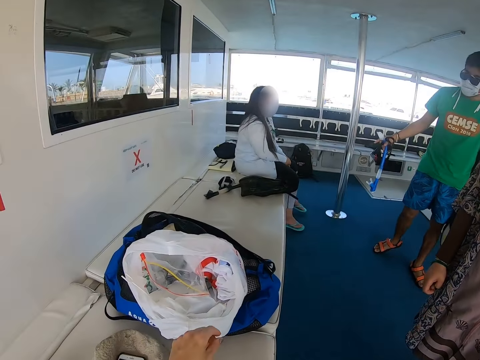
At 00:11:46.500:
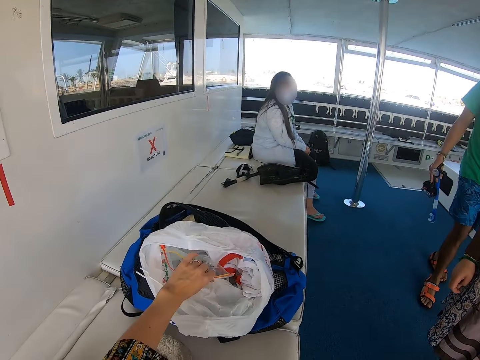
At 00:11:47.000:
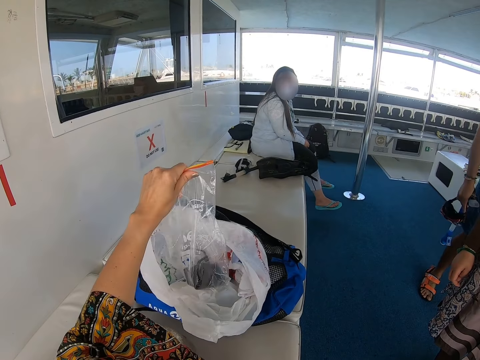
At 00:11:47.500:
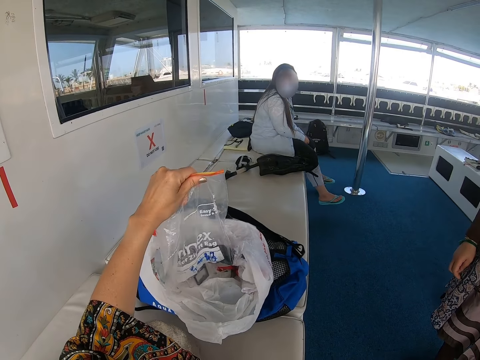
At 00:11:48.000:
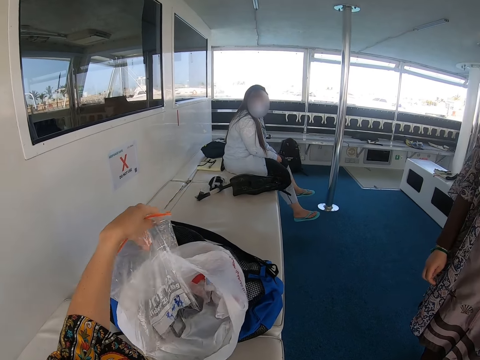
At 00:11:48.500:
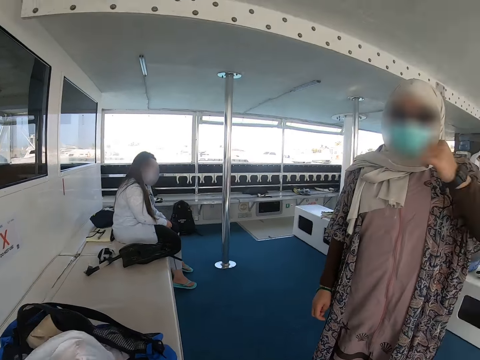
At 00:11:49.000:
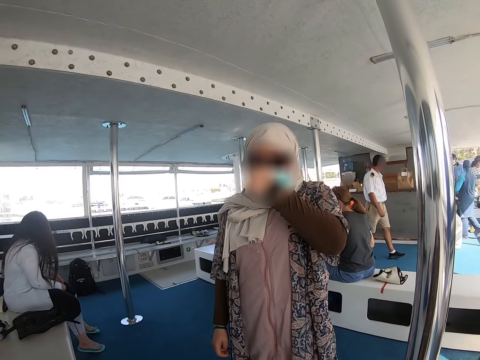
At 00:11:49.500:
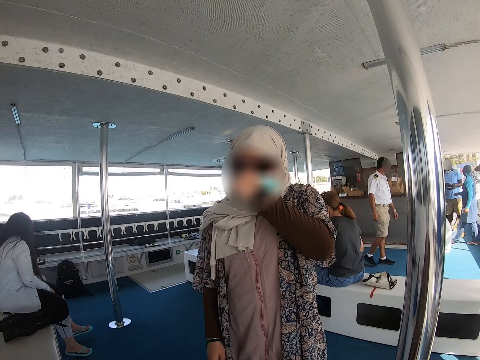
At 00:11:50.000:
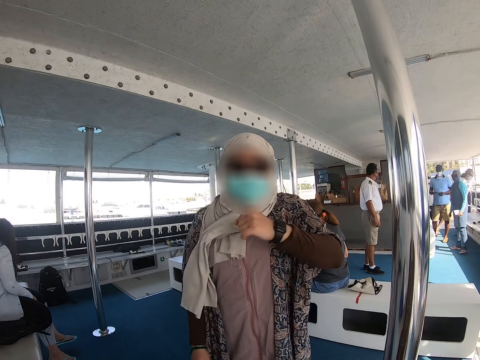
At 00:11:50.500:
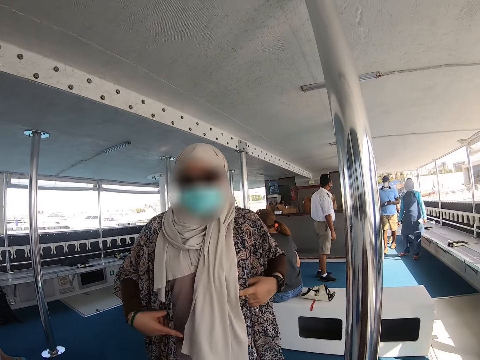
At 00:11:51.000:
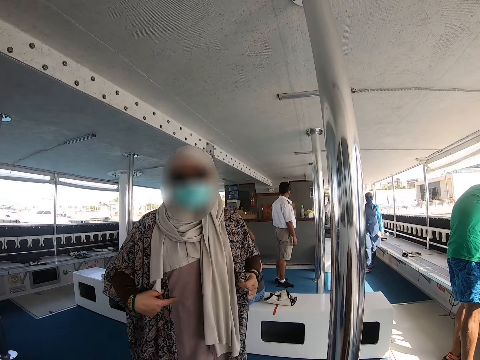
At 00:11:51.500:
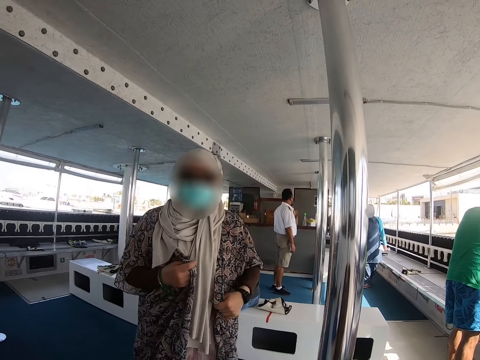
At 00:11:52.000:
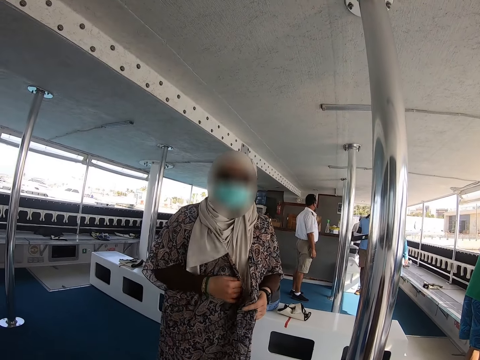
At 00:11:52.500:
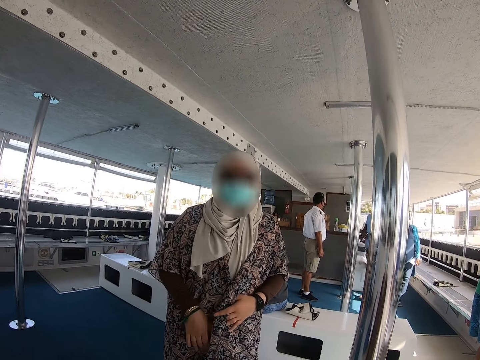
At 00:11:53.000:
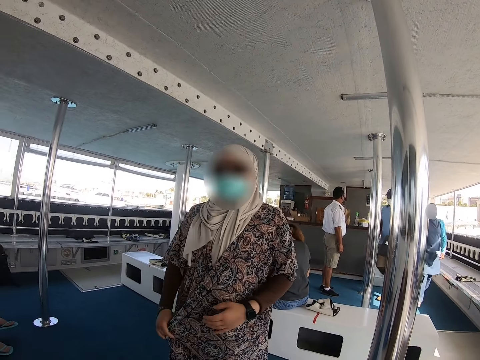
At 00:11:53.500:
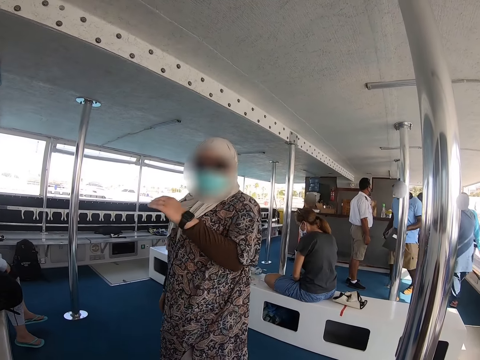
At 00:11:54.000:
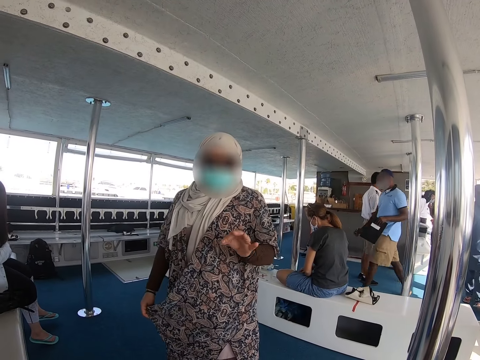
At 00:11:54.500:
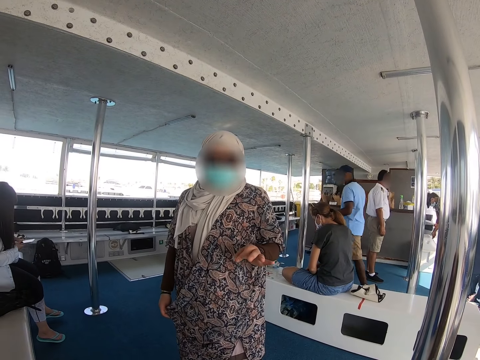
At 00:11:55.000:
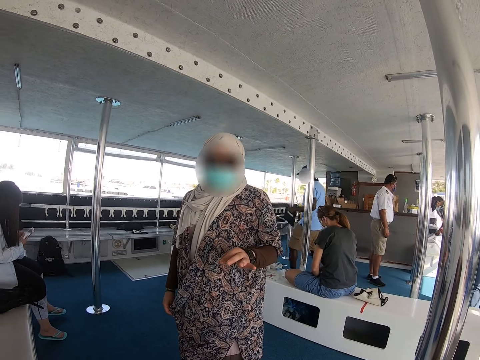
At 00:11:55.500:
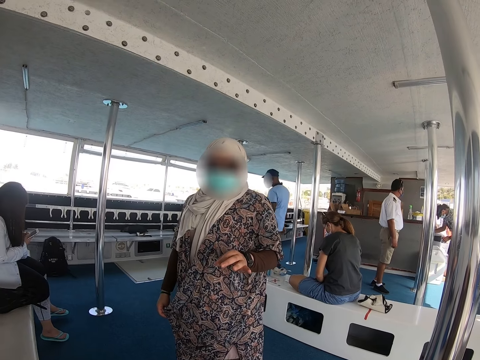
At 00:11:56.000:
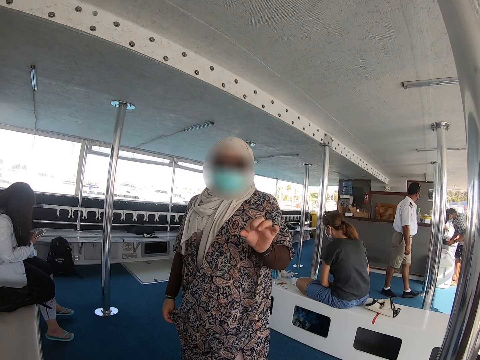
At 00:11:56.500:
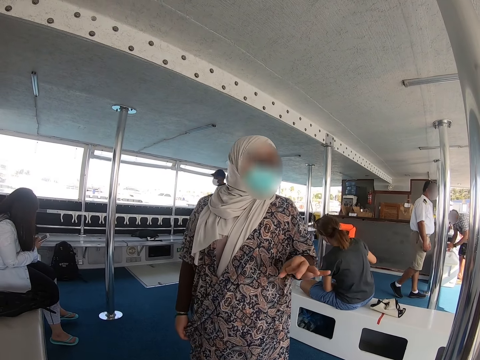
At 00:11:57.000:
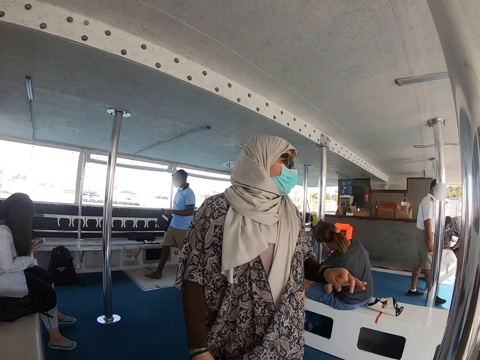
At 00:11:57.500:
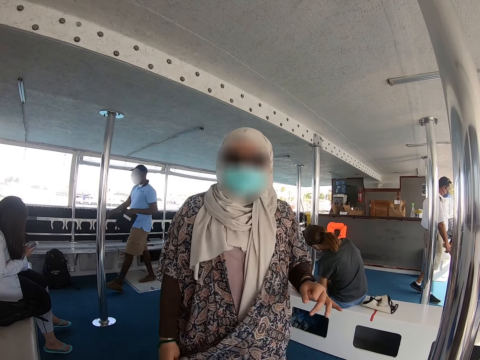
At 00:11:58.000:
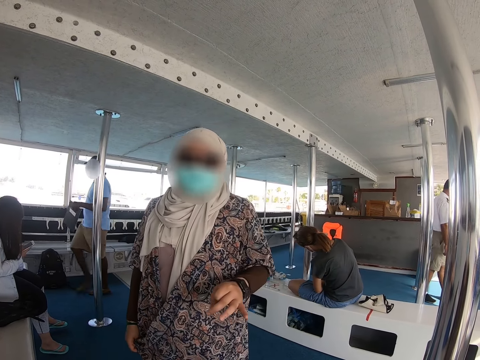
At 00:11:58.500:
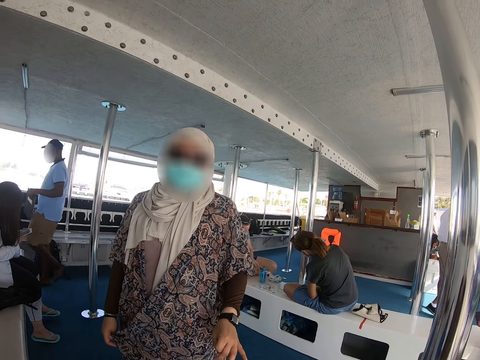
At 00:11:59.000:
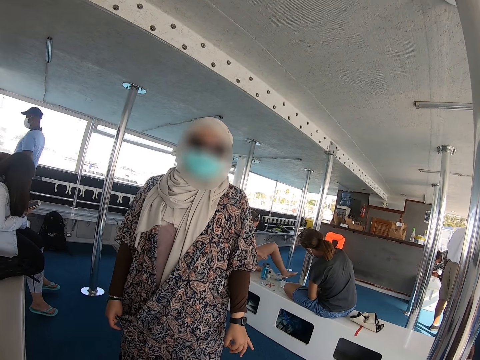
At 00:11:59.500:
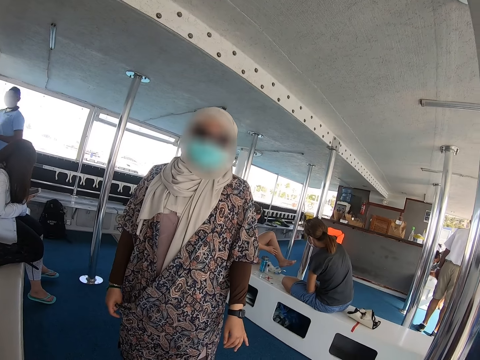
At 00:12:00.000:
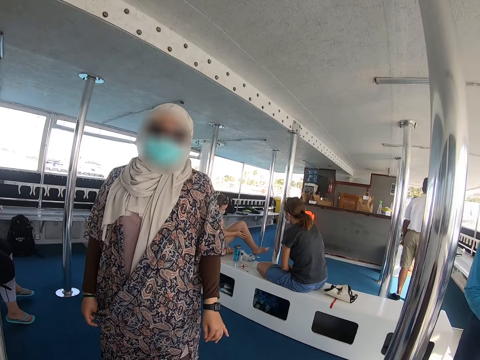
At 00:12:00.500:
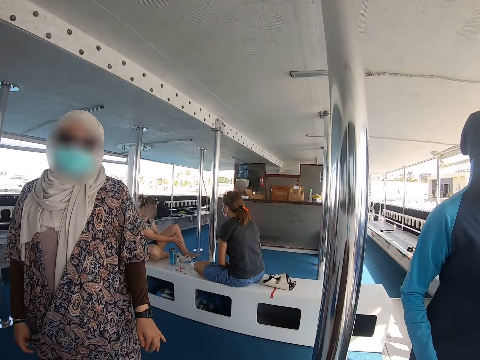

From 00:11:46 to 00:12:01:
The camera wearer looks to the other side. They lift a paper bag or paper. They put the paper down. A woman holds her dress. The camera wearer looks around in the ferry. The woman adjusts the garment. Another woman walks to the camera wearer. The first woman uses gestures. A man walks across. The first woman talks to the camera wearer.

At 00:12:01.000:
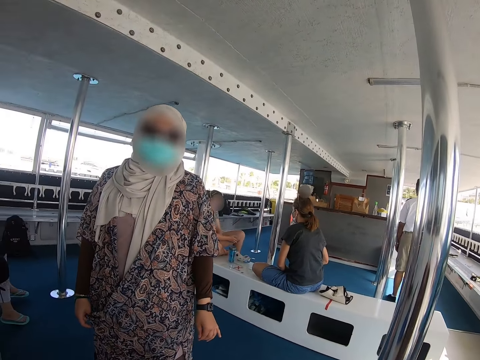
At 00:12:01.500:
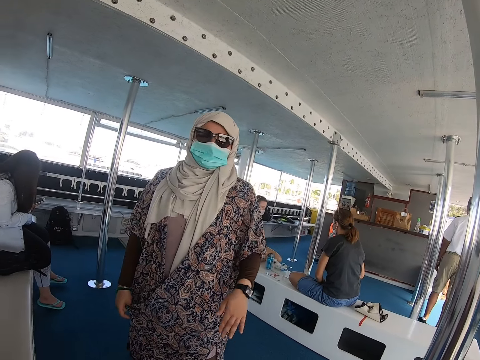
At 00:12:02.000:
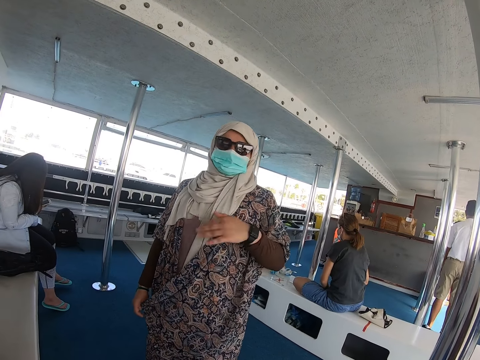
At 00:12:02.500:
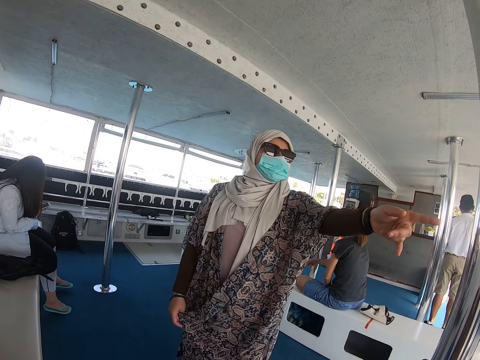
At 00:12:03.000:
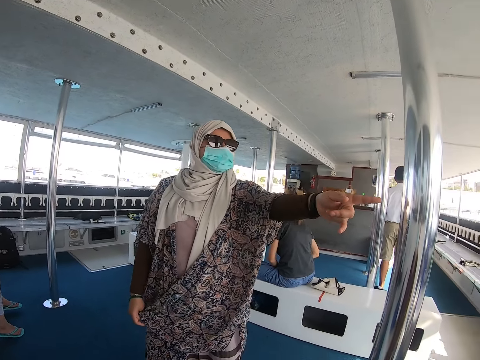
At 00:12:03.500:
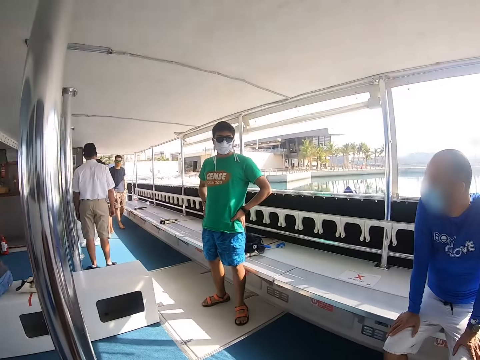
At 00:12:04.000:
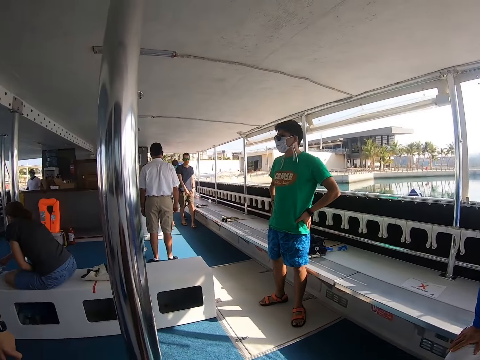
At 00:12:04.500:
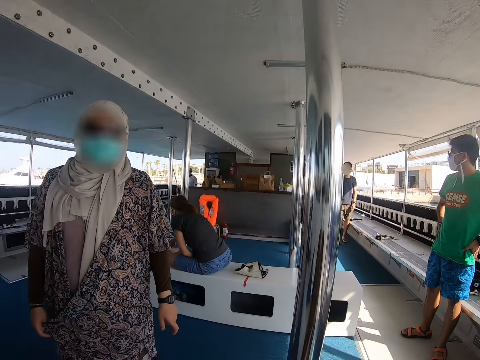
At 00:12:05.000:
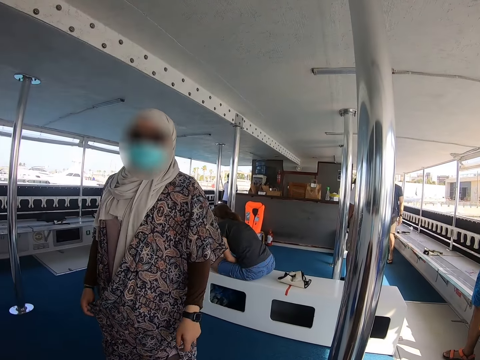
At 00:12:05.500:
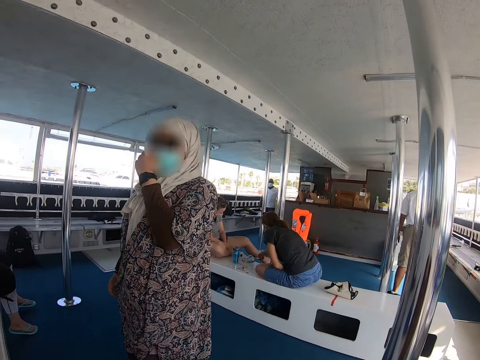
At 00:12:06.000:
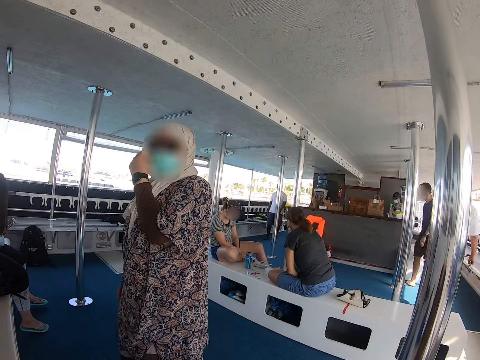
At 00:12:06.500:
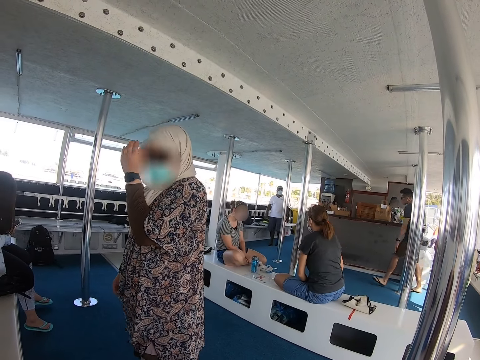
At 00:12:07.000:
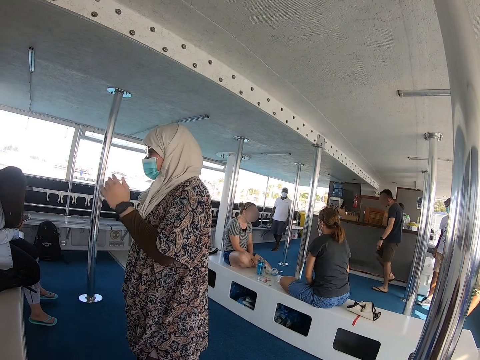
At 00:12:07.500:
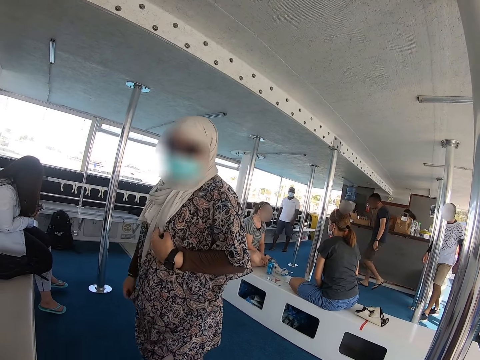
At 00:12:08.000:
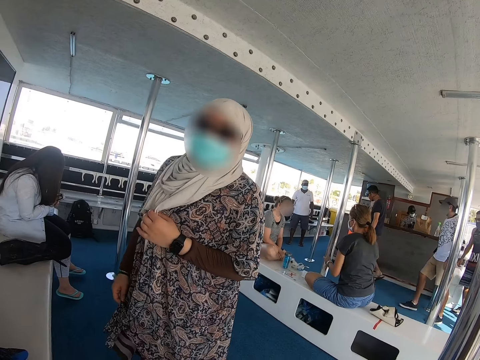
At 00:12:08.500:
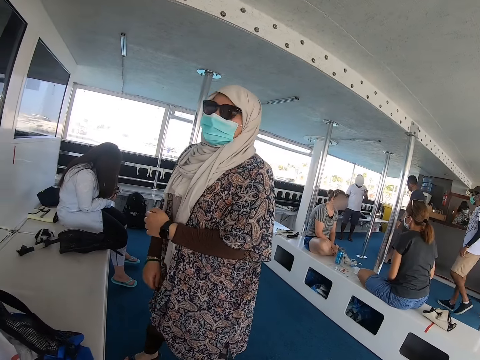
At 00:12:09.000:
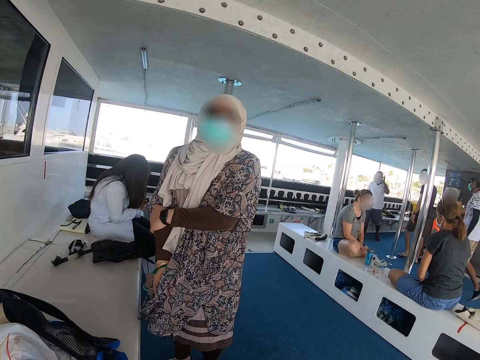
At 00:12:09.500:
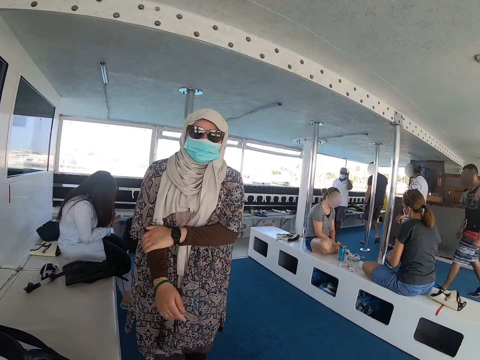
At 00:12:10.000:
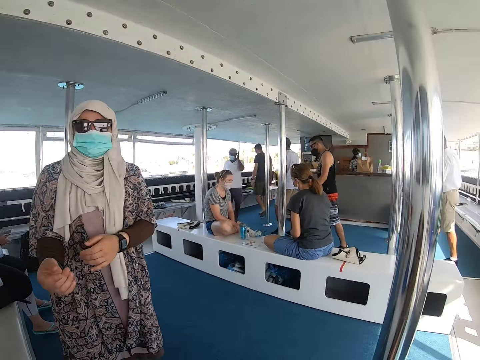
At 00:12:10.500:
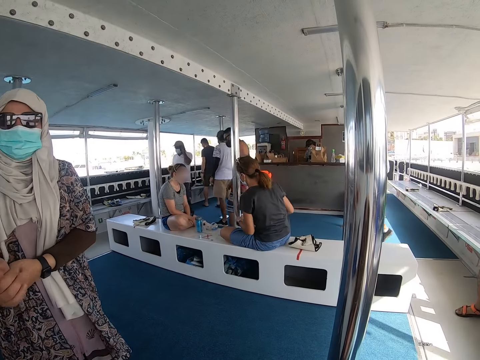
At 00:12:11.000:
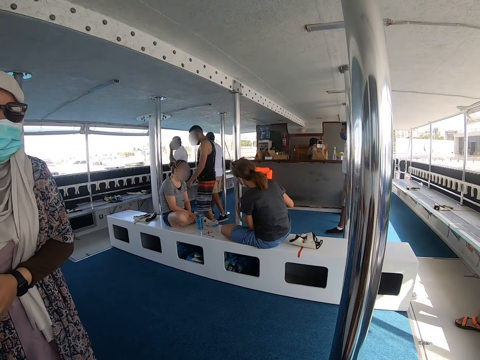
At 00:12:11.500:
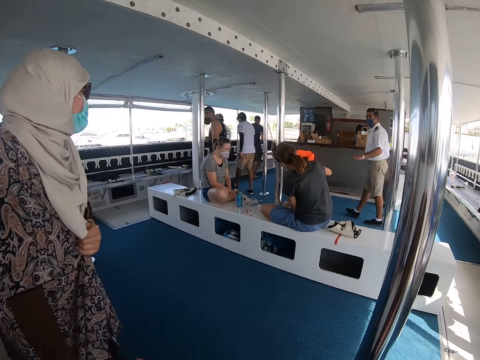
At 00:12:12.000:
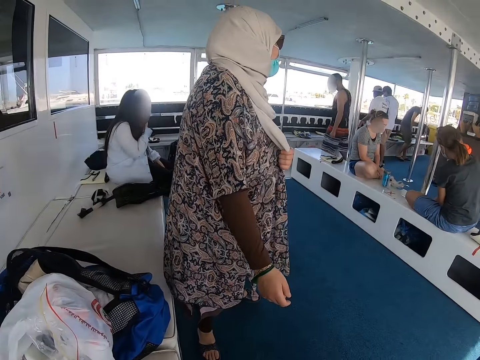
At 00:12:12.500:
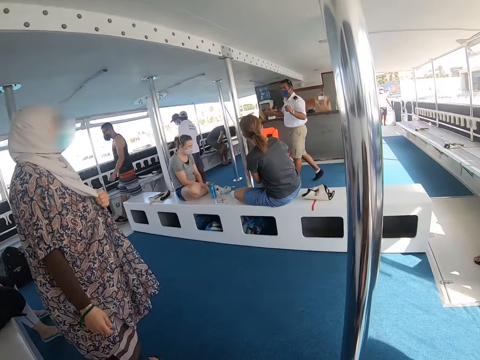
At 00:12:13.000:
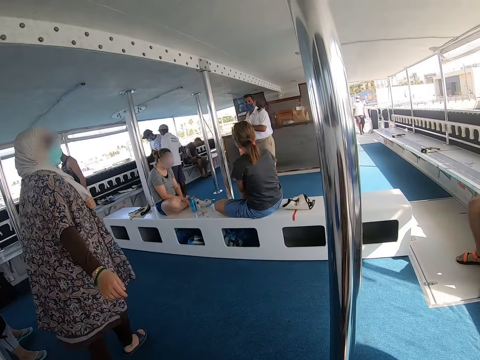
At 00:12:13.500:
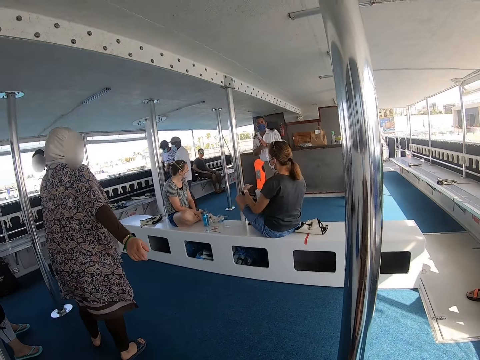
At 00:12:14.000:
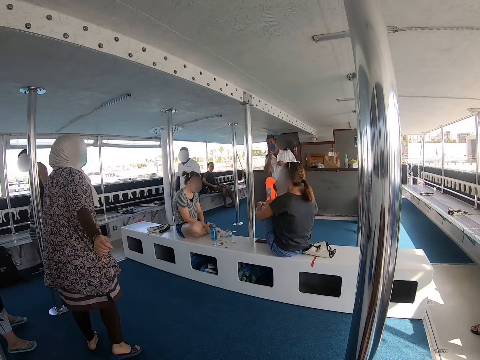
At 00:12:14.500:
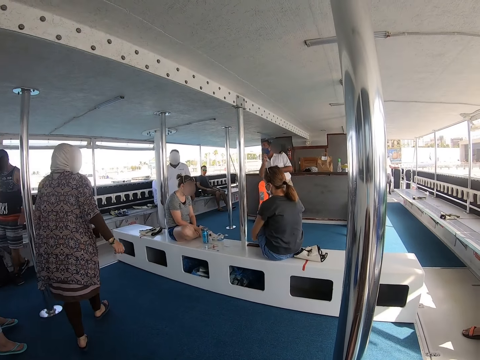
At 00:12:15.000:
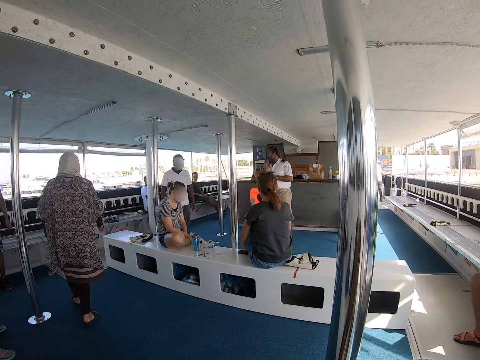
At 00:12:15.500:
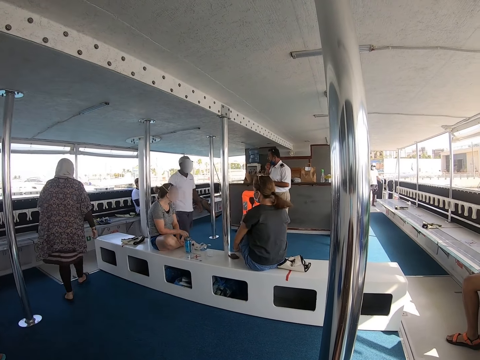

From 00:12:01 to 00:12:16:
The camera wearer looks to the other side. A woman holds her scarf. The woman adjusts the face mask. A man walks across. The woman adjusts the clothes. Another man walks behind the first man. The woman holds her hands. Another man walks across. The camera wearer looks around. The woman walks around in the ferry. The woman walks away.
